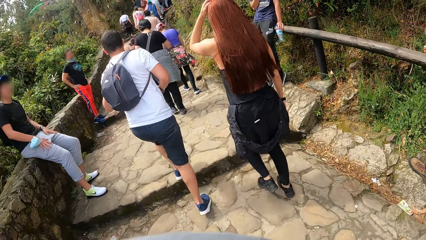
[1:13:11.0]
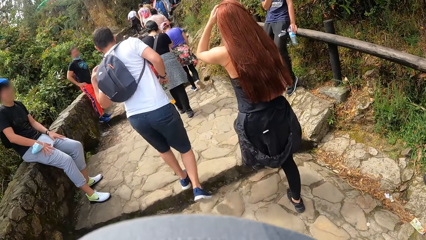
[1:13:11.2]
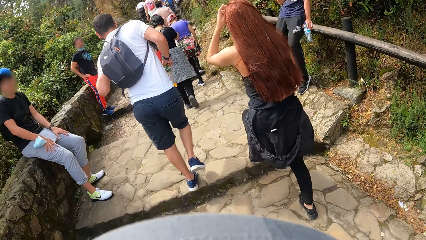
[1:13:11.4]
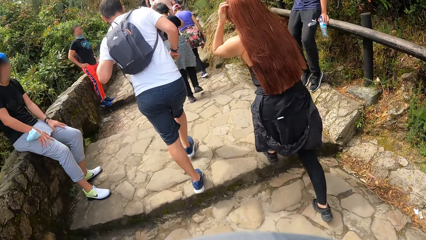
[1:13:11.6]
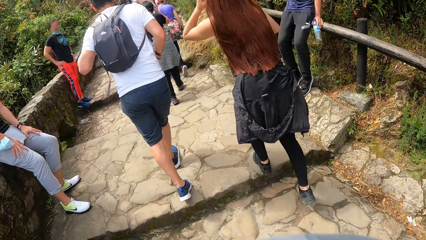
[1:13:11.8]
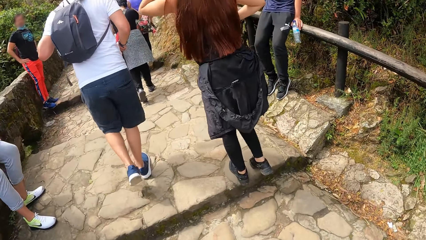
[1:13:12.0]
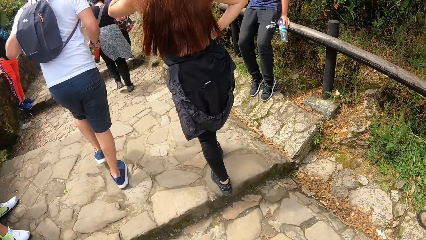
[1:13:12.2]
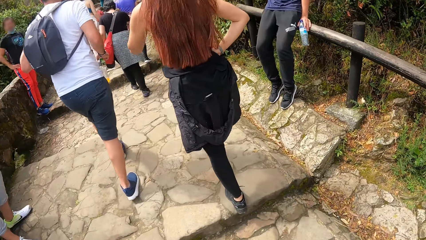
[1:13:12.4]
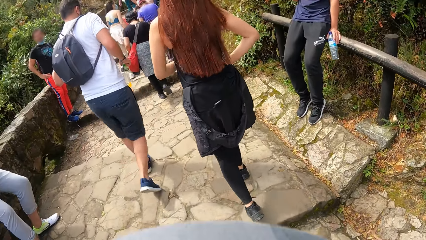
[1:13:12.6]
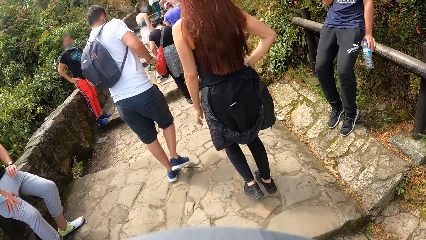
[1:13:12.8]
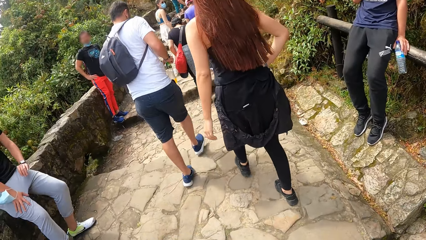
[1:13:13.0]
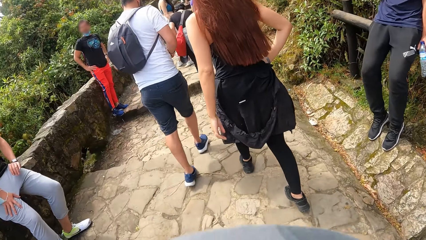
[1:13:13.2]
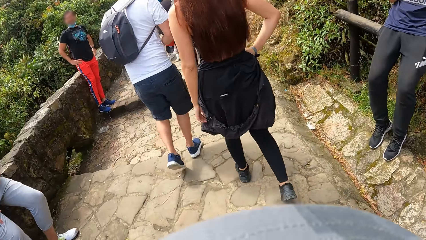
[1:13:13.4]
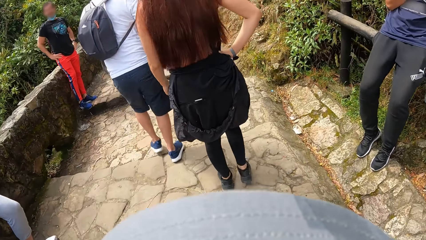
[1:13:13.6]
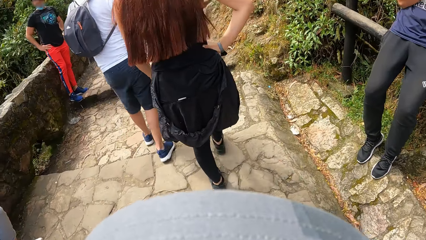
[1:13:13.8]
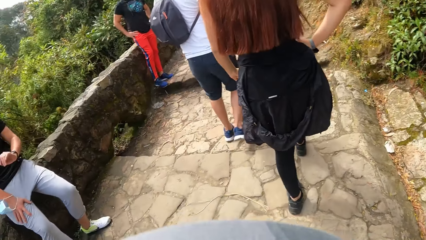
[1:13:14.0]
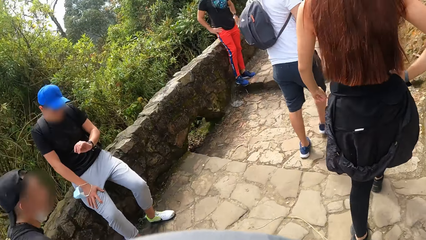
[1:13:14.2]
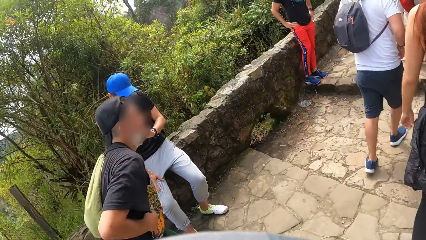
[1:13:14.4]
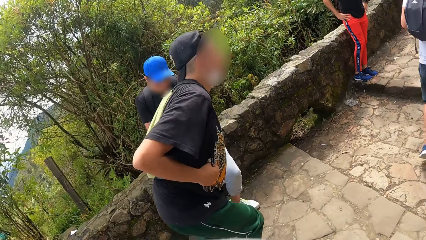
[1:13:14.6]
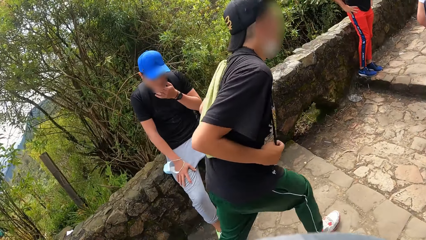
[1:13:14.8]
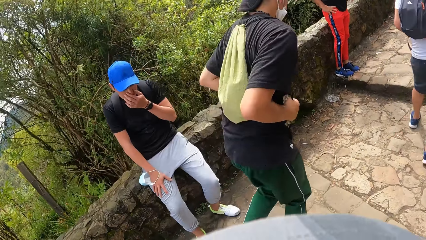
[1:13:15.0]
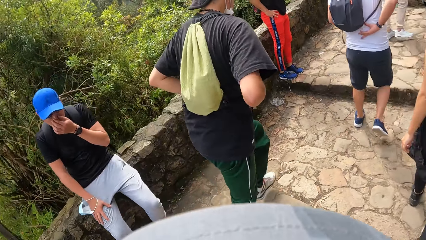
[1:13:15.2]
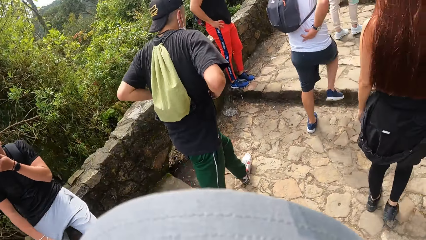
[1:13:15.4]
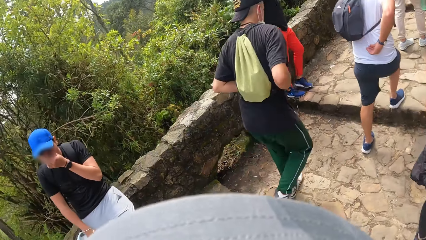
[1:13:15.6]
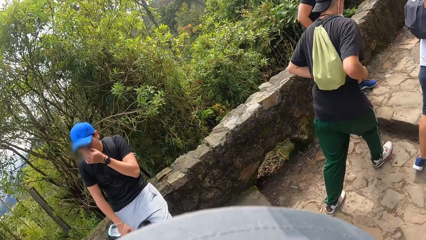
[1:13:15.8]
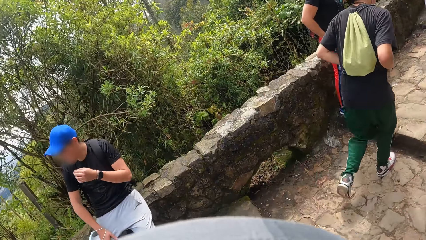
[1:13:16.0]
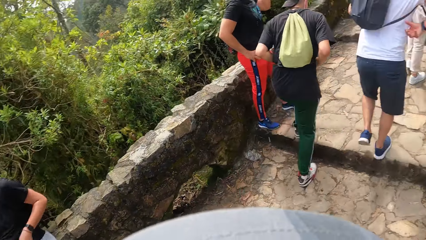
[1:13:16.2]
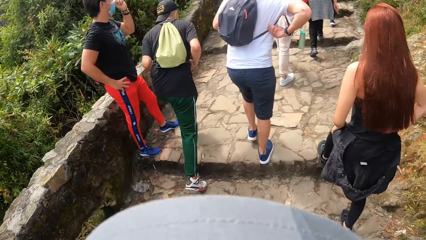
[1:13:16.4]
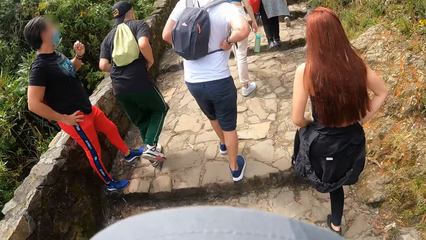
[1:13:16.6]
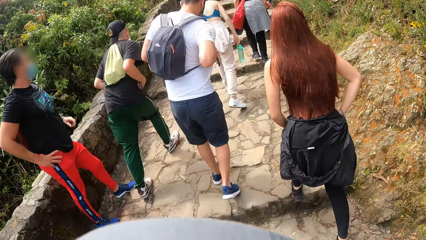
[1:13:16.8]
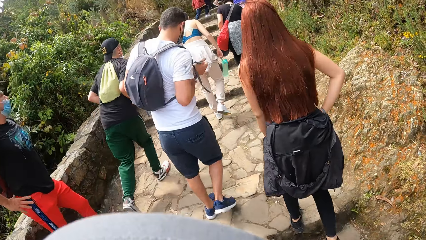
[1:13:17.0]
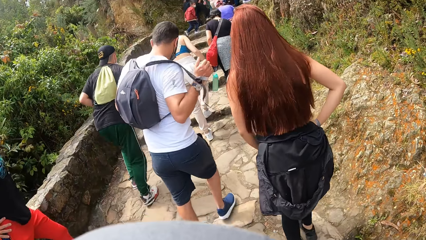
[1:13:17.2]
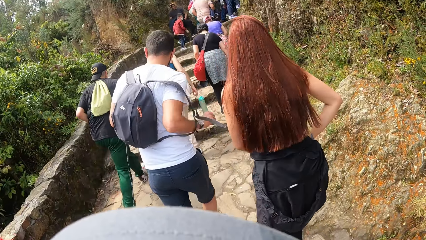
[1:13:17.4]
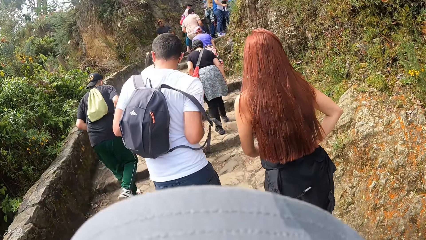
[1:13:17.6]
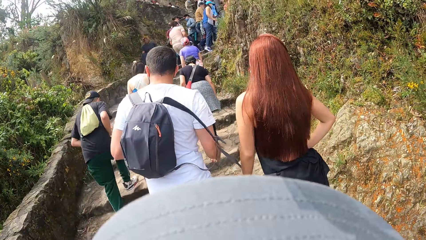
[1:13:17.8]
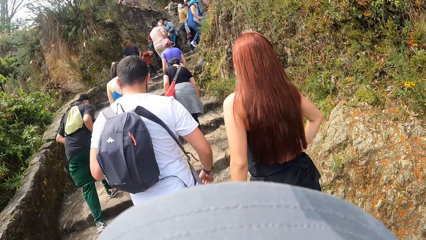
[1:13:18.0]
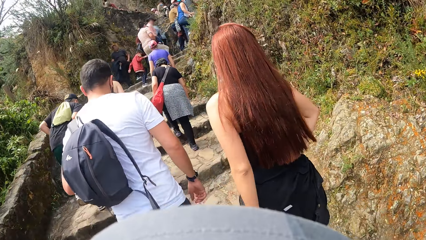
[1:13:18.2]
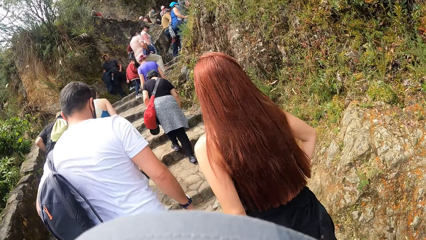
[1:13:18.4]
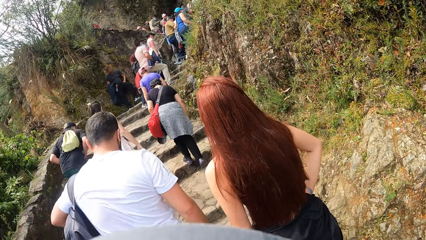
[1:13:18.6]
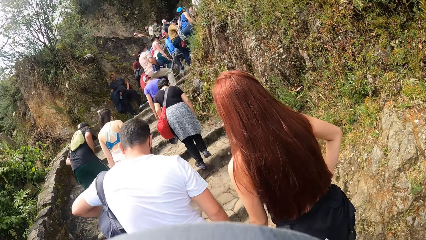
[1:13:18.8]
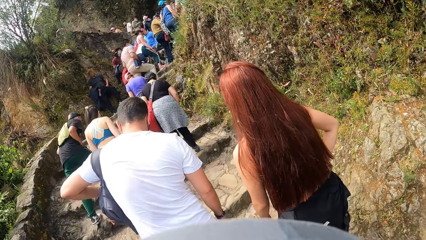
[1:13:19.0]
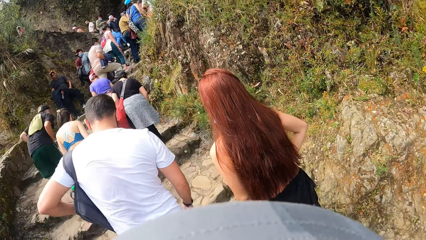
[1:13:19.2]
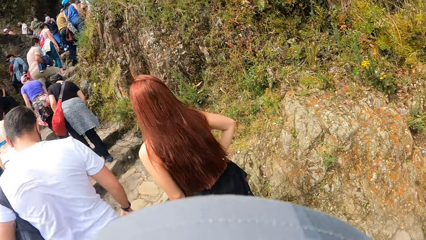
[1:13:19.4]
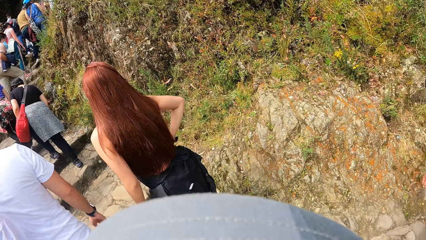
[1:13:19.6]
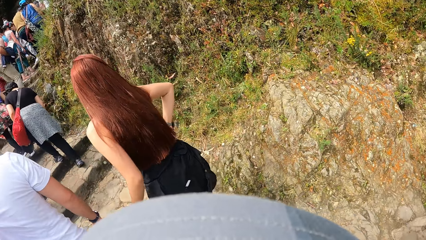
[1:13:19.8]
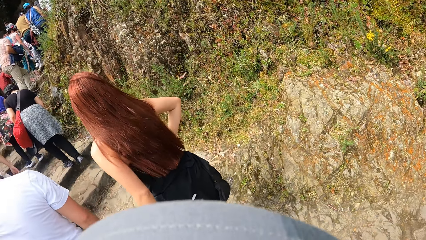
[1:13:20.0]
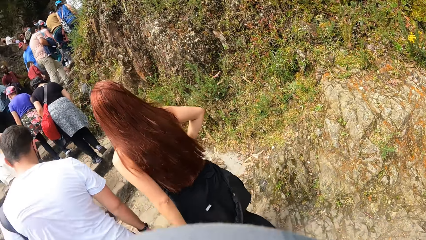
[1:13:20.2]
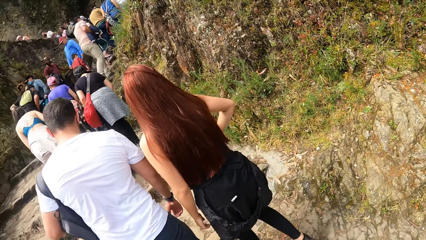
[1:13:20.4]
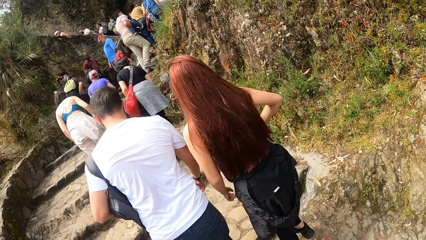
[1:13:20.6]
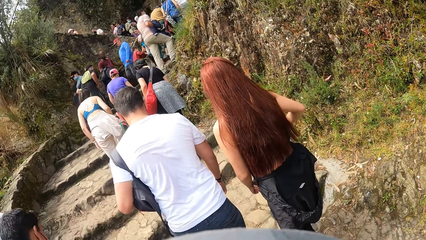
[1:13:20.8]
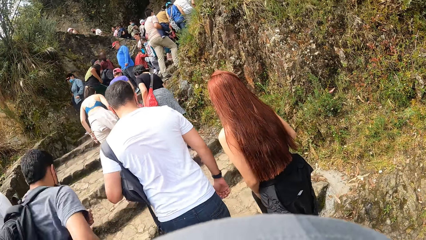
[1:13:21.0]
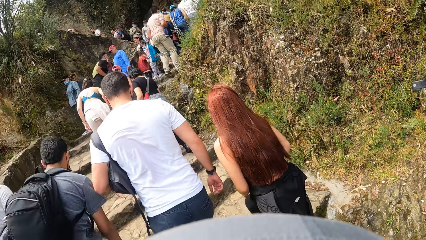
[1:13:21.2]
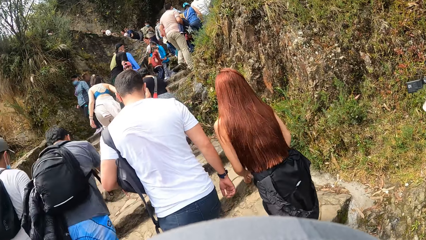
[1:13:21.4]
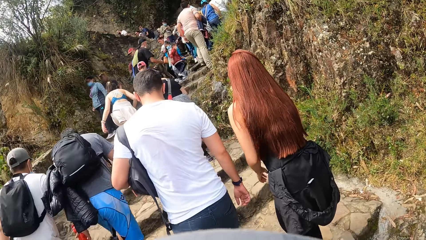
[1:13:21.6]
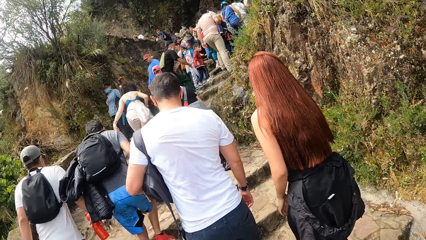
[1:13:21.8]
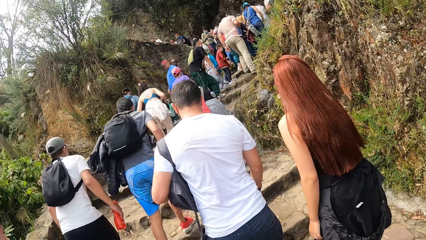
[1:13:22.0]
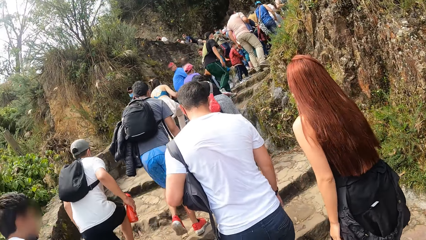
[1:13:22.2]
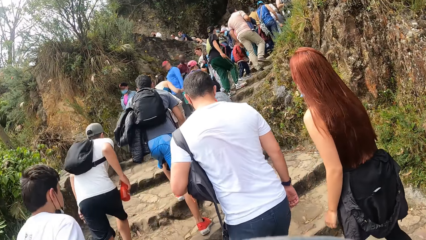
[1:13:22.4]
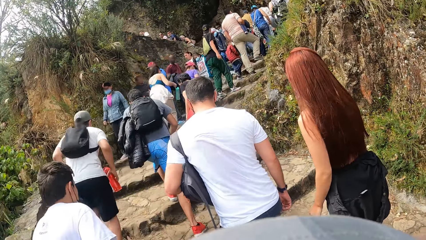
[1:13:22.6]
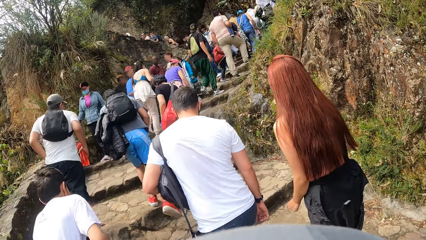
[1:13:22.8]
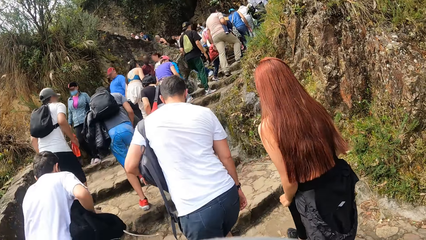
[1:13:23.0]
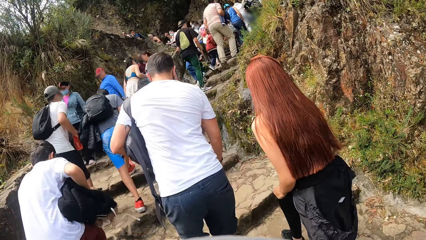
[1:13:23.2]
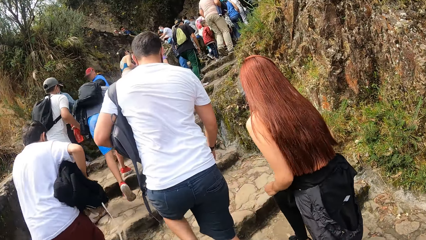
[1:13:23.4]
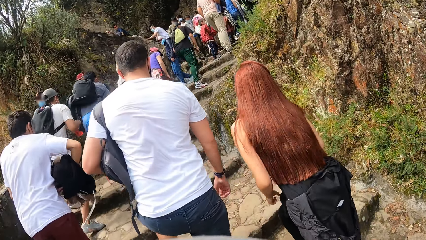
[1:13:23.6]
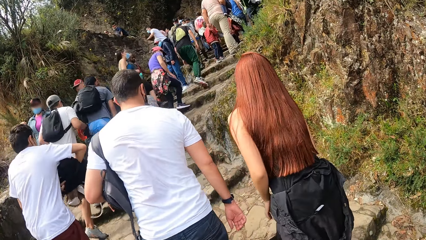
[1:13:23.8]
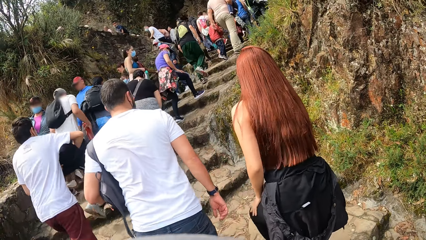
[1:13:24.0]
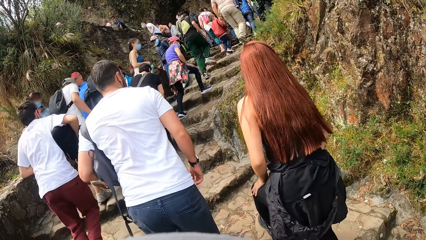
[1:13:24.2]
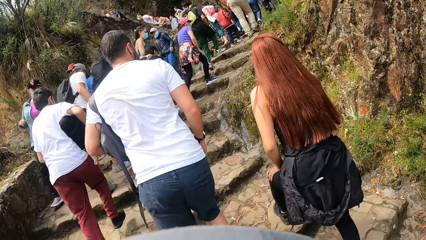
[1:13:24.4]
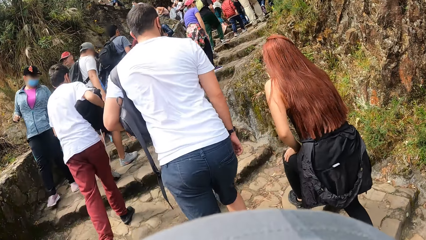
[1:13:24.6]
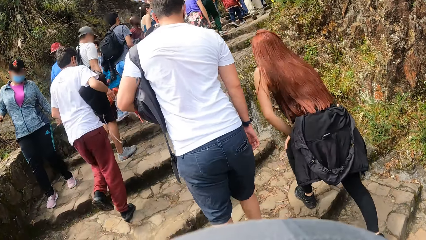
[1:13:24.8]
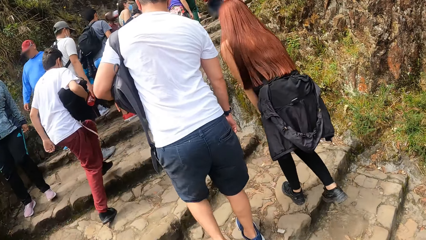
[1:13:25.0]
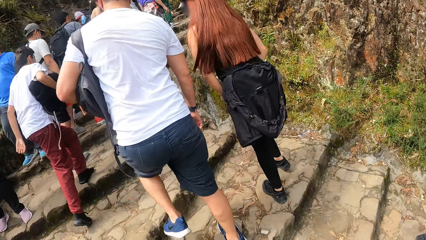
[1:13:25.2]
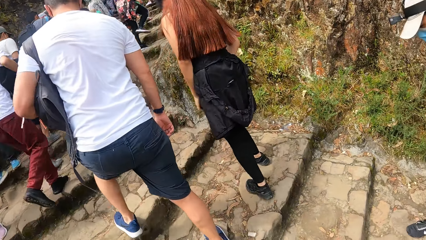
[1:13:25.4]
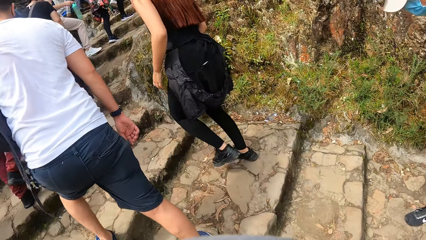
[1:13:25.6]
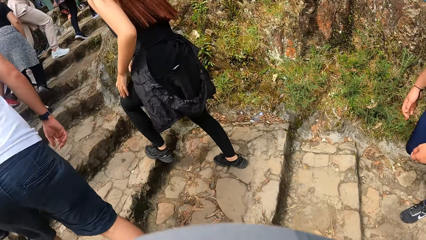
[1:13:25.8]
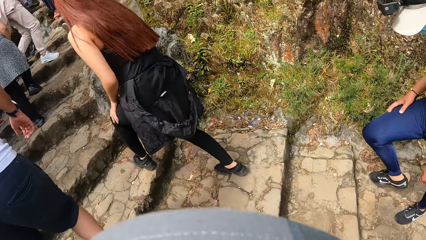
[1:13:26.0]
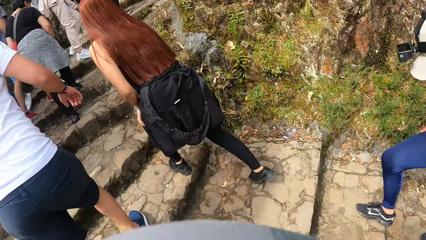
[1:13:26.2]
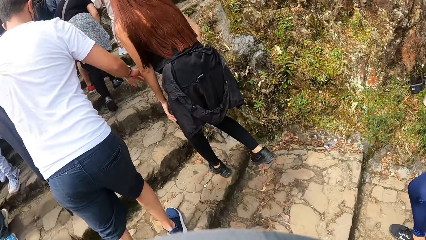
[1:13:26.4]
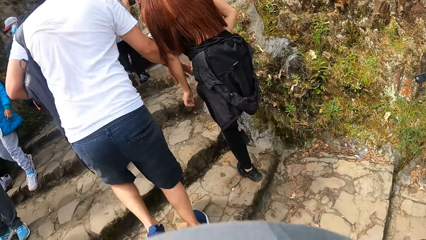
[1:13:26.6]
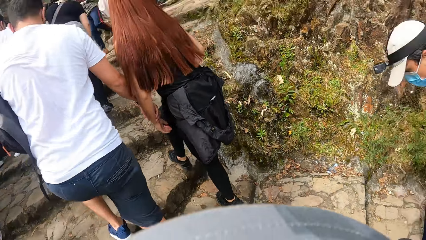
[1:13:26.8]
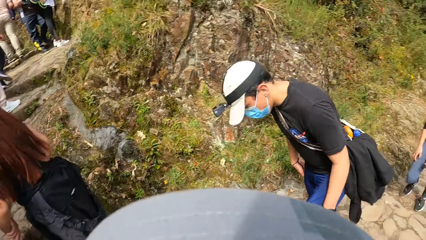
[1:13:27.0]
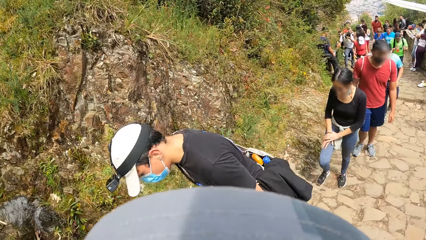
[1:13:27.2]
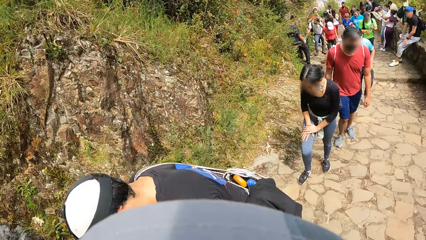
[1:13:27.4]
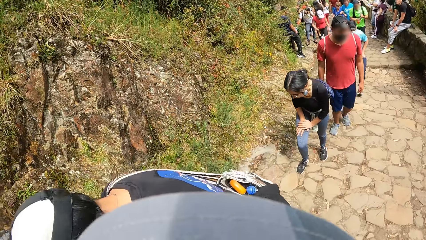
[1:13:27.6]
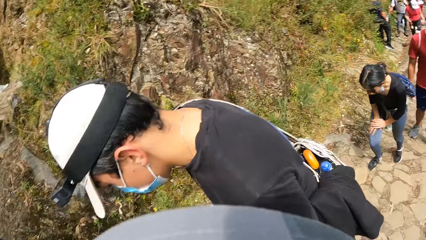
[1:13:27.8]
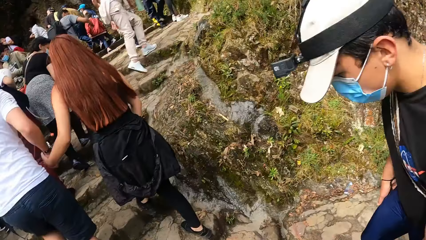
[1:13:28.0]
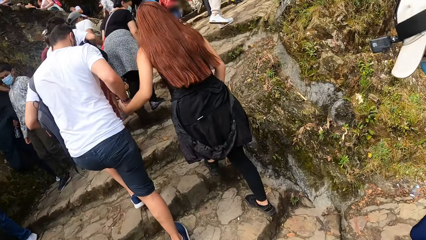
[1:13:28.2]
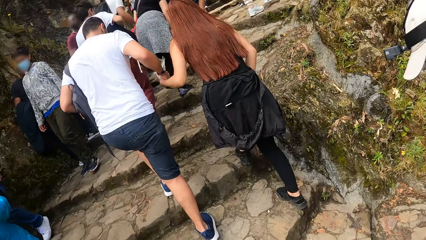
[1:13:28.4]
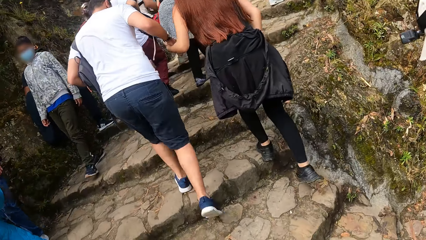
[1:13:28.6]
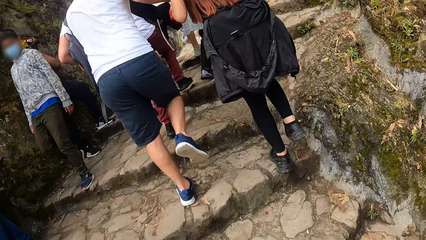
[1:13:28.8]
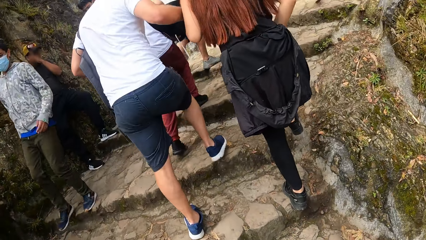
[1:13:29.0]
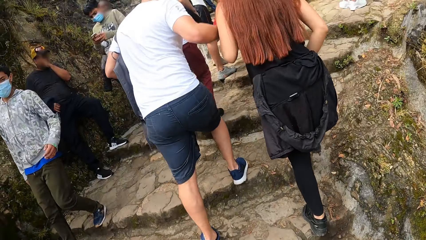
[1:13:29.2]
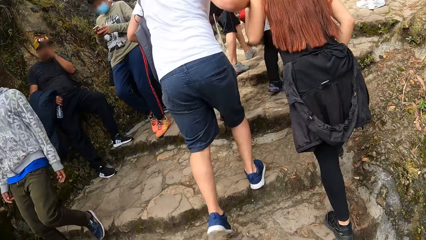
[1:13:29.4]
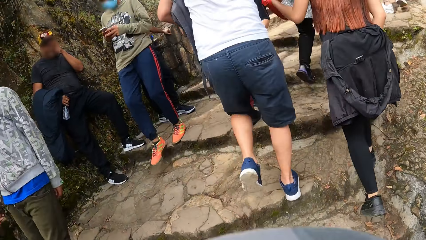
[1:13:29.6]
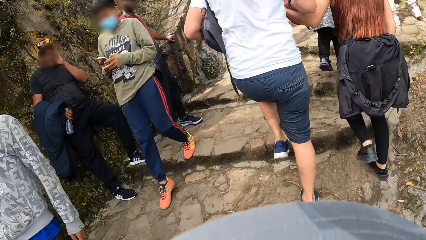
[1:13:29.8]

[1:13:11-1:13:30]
The camera wearer looks around. They walk. A man climbs the hill. Another man climbs the hill.
